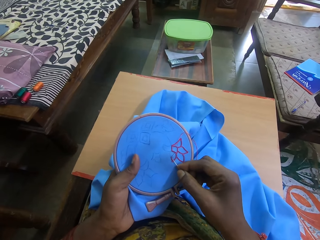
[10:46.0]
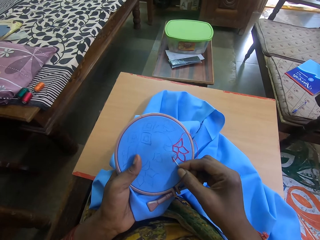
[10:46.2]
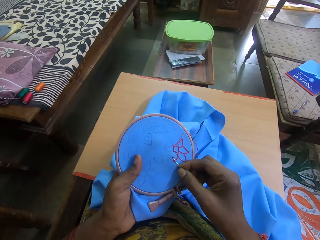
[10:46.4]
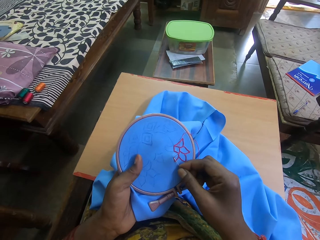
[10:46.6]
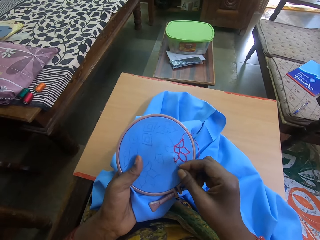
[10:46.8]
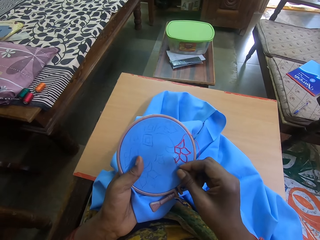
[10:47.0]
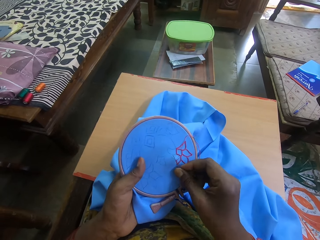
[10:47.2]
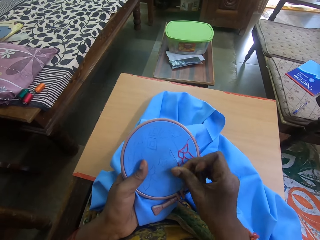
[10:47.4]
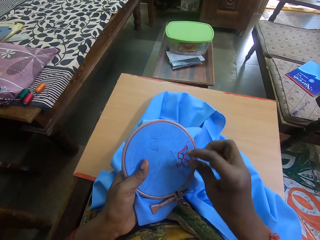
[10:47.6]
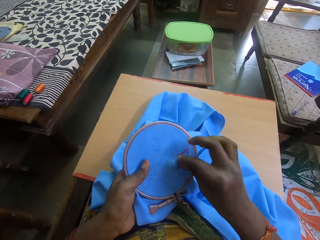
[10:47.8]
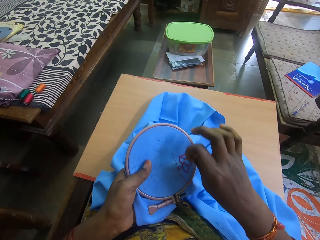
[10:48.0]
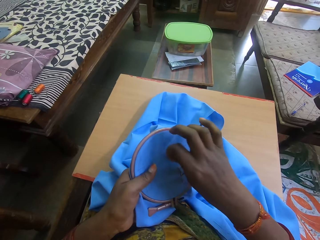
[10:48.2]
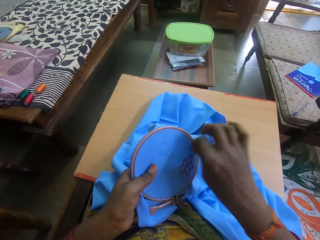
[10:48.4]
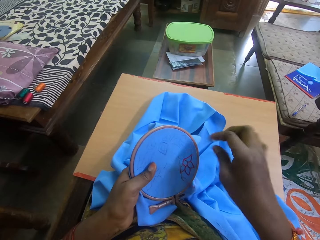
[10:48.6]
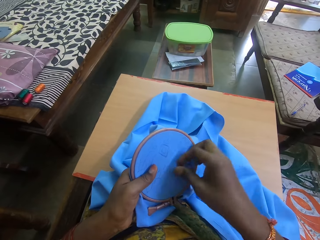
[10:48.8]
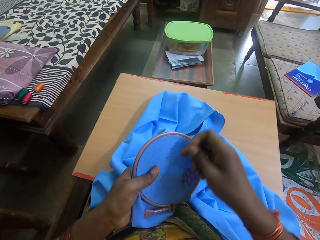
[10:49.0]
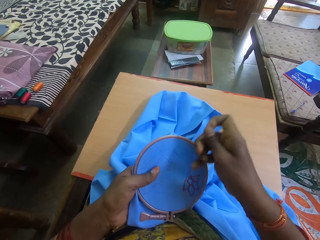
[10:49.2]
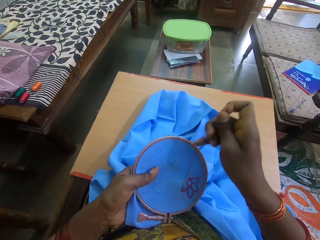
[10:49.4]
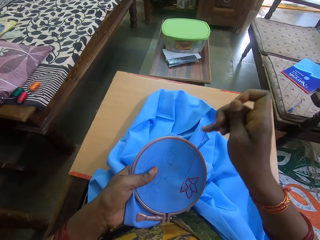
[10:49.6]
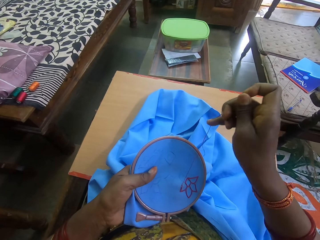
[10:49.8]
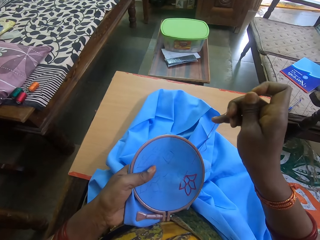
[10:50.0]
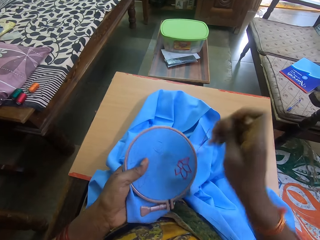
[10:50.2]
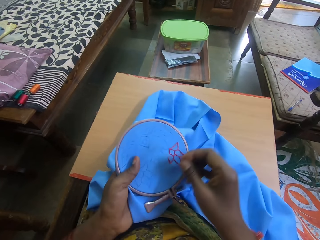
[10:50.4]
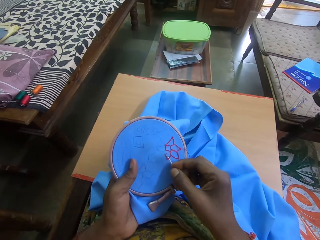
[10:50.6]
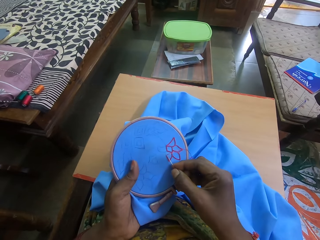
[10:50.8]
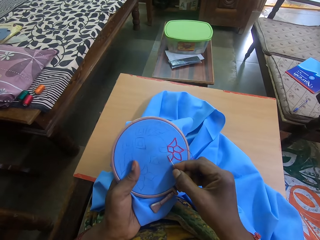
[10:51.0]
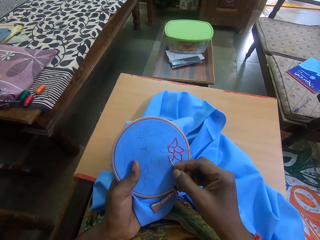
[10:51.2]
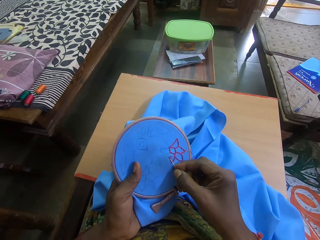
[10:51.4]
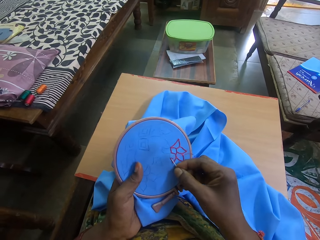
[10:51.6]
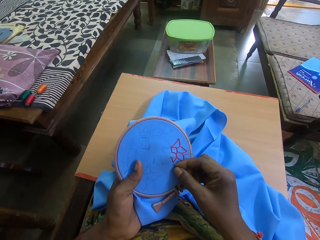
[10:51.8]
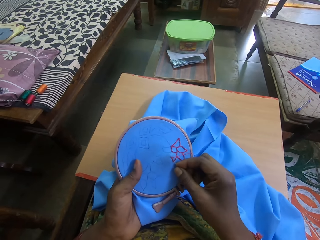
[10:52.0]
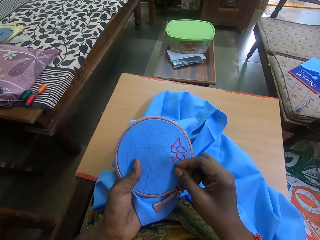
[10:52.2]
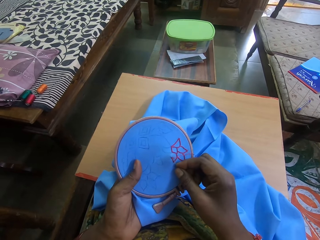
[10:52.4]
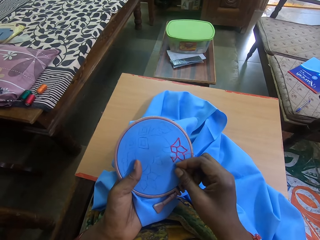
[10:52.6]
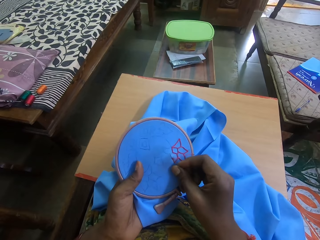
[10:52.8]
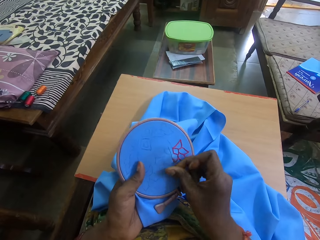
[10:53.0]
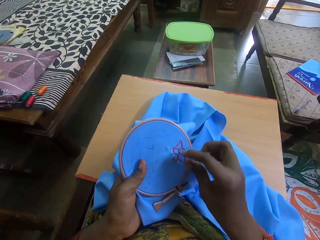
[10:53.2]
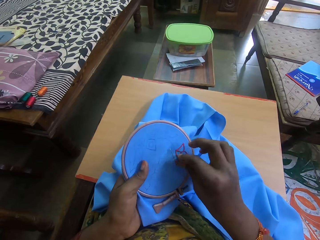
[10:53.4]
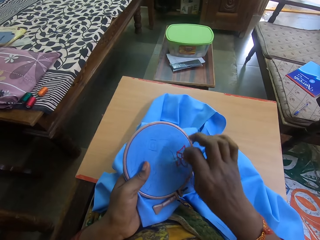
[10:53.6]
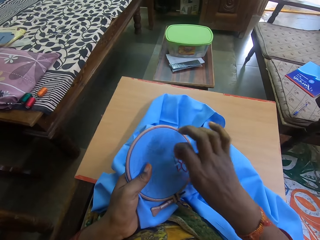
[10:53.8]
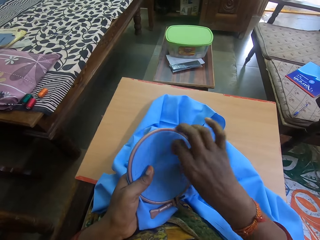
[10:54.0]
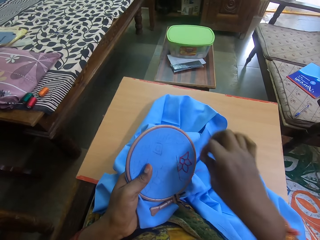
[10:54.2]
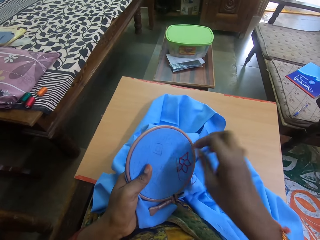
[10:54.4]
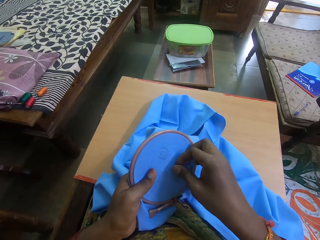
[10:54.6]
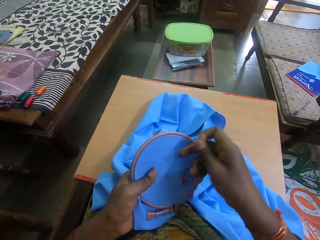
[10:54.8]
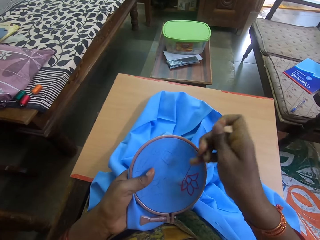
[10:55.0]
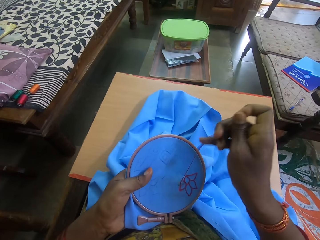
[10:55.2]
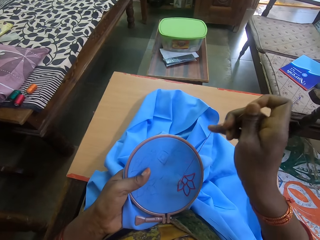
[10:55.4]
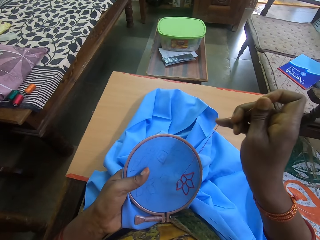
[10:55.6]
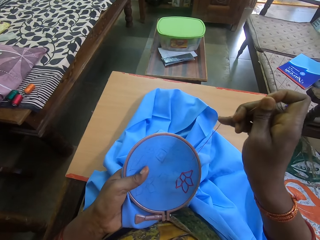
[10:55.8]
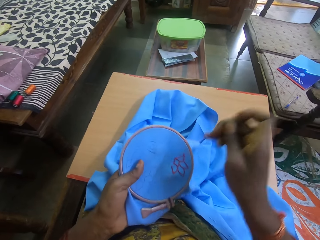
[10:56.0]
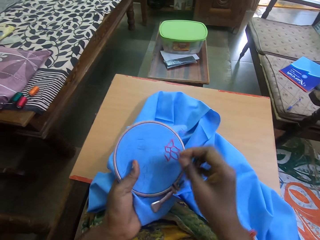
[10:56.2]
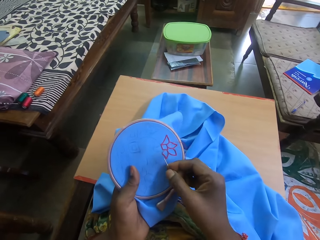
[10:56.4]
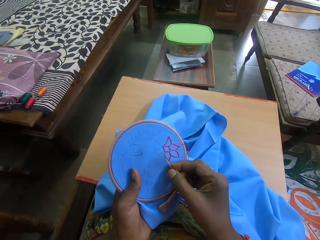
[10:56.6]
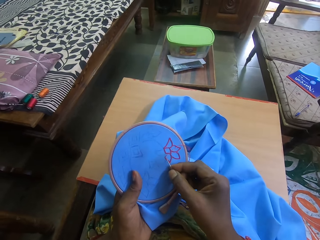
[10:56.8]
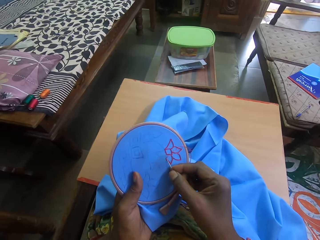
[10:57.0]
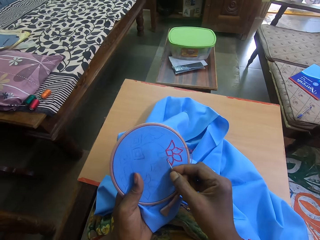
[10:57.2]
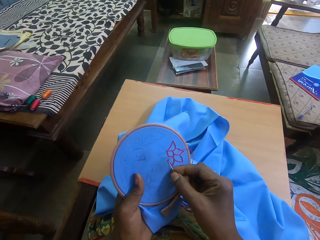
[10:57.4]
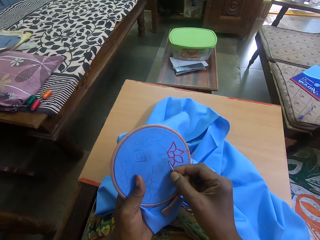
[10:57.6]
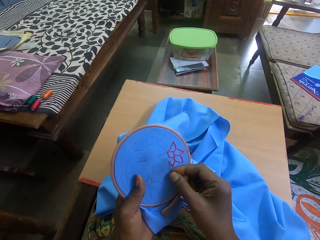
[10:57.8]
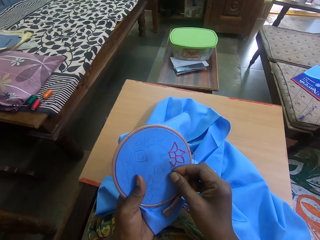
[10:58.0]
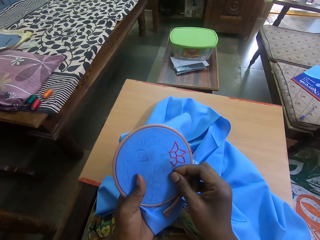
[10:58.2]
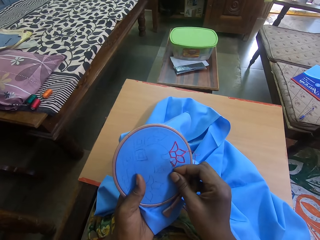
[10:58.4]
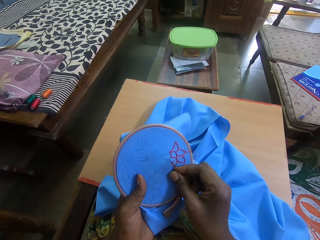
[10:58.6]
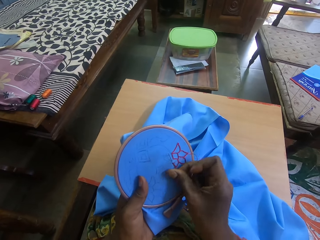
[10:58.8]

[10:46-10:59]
The camera wearer stitches the cloth. They adjust the thread and pull the thread. They stitch the cloth. They adjust the thread and pull the thread. They stitch the cloth.

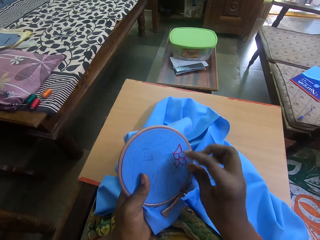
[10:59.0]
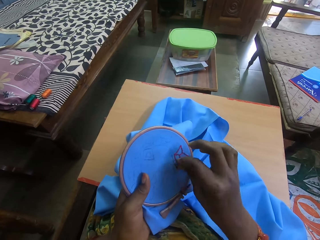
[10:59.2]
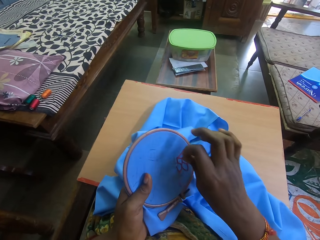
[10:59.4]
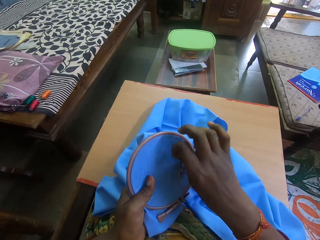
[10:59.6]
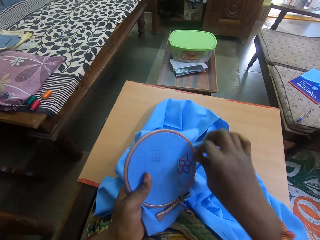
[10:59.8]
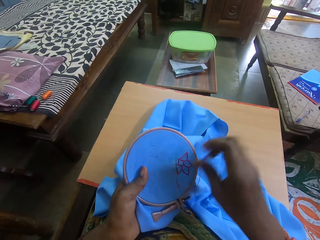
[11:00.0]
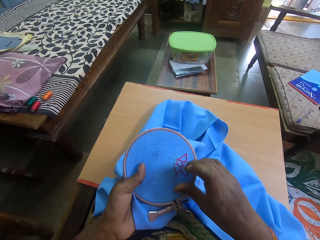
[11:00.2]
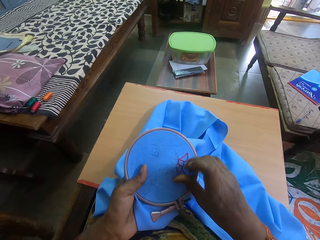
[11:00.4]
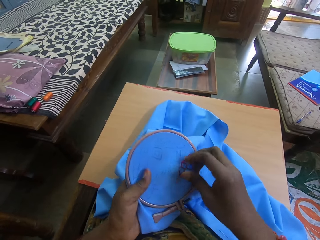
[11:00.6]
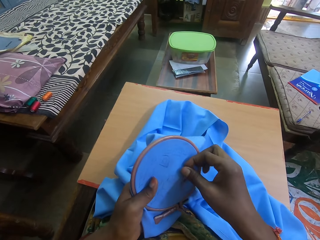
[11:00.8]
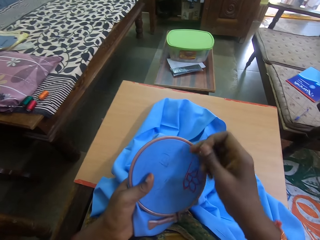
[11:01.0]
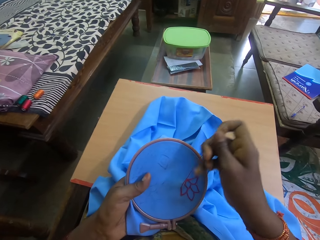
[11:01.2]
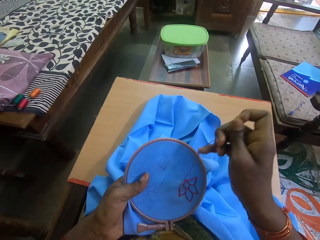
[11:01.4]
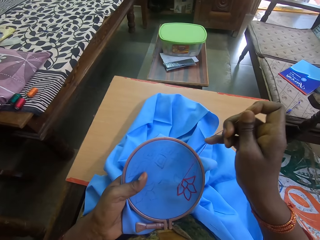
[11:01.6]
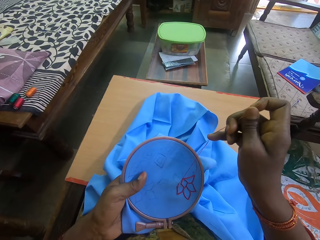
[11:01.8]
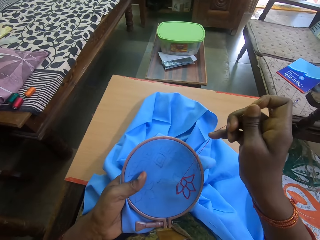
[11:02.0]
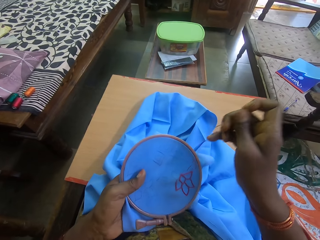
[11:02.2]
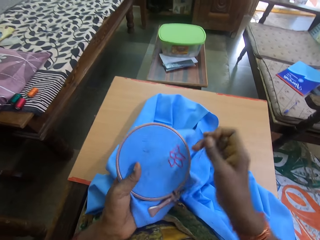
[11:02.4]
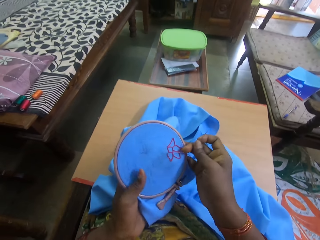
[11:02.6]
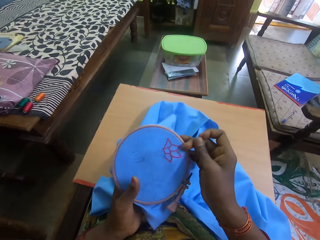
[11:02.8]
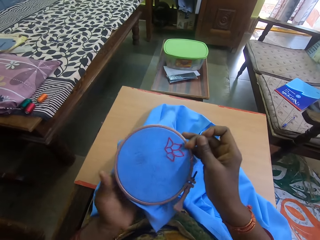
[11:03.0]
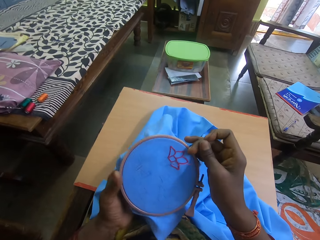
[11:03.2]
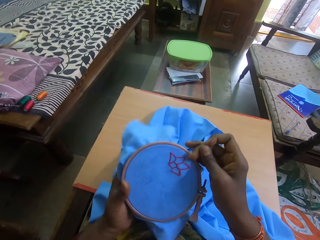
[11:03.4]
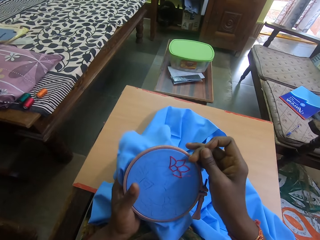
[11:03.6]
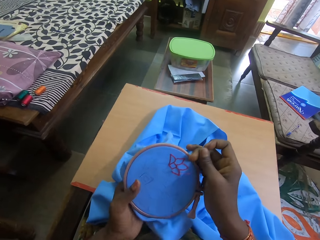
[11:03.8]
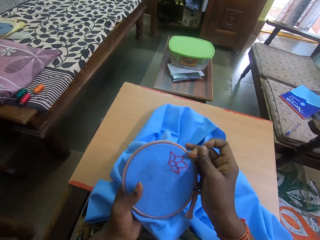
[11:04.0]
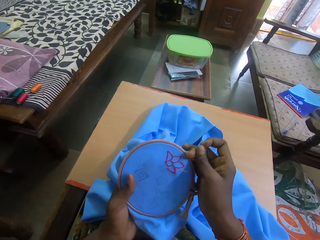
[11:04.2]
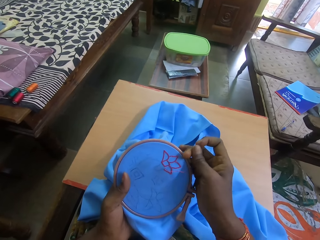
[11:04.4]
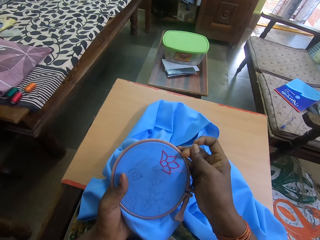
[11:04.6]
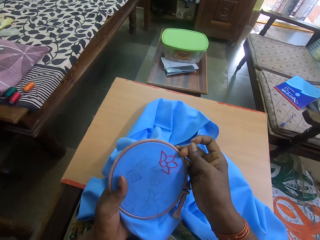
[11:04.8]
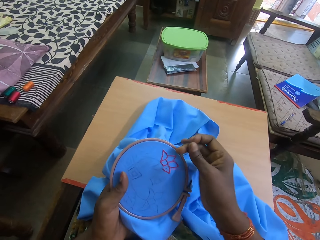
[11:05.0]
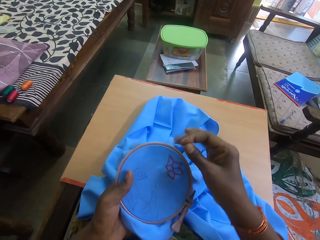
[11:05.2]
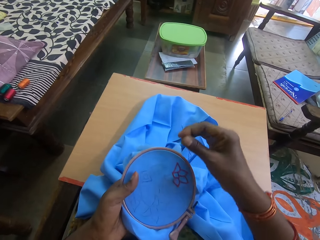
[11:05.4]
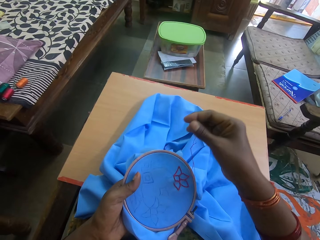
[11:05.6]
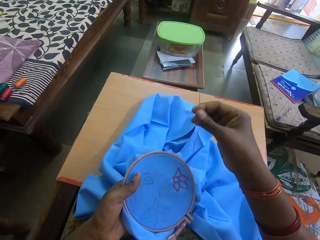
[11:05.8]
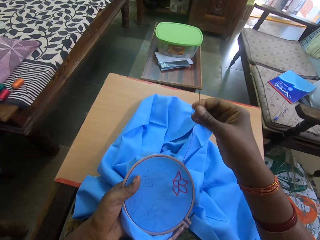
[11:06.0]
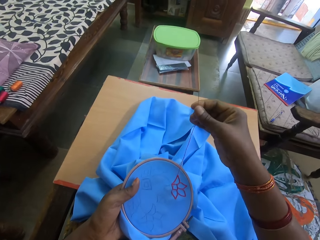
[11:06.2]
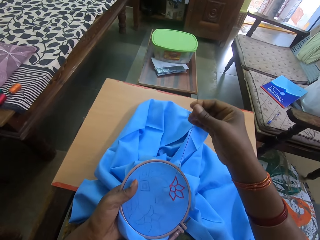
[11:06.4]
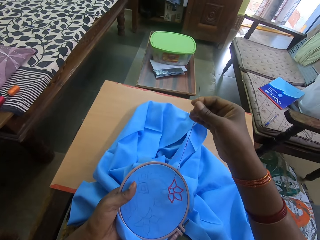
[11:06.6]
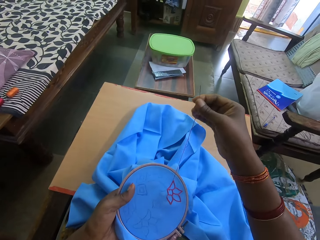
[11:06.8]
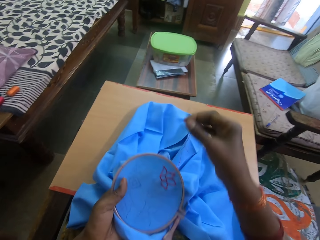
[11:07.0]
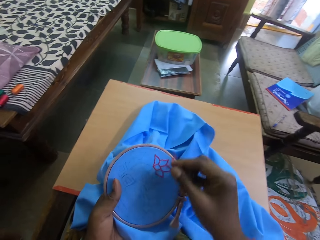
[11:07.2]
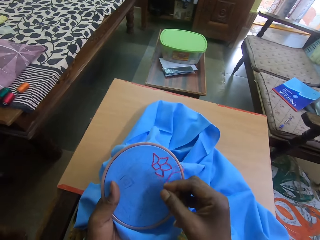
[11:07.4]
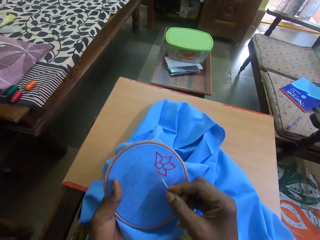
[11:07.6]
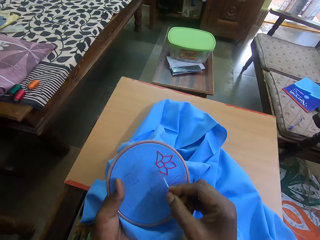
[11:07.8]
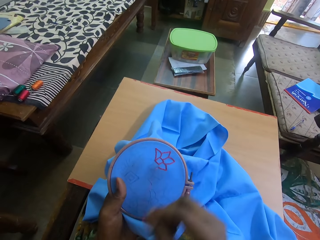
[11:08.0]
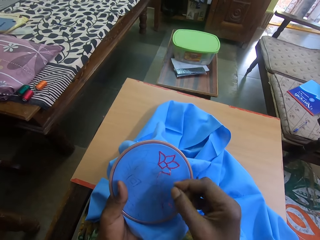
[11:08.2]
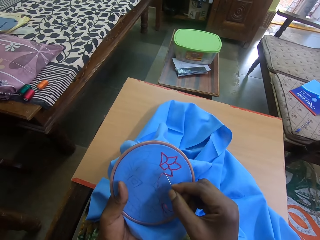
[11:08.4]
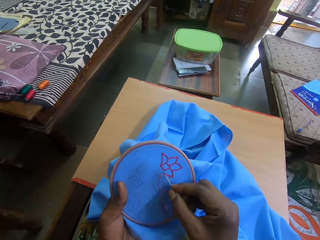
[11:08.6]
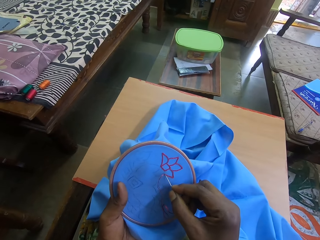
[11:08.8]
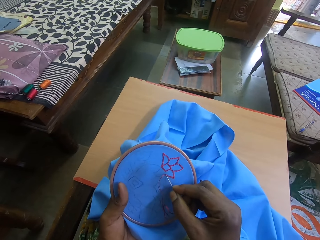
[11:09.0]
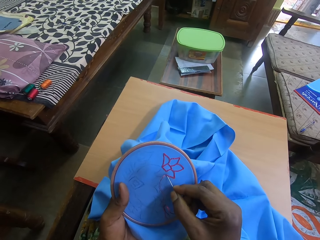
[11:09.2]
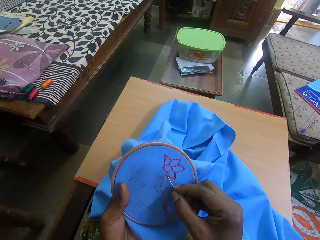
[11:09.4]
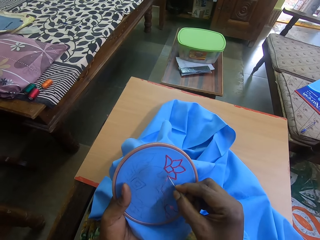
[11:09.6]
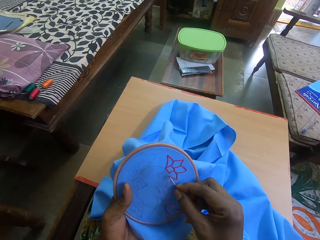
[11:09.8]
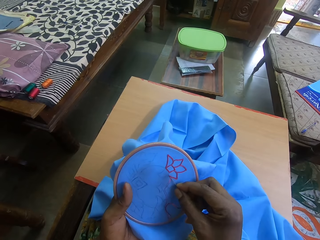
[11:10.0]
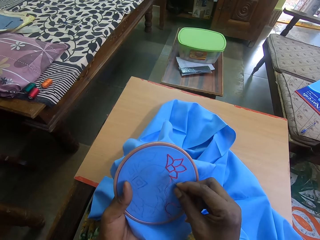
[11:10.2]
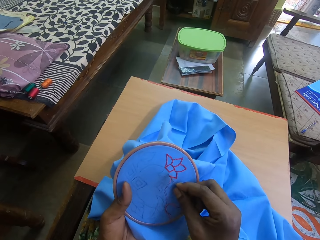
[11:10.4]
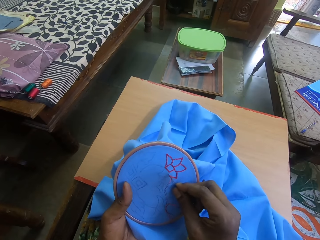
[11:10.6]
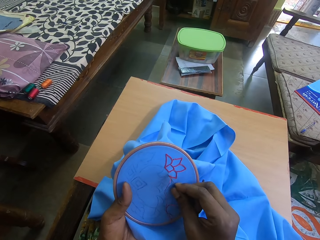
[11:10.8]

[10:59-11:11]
The camera wearer adjusts the thread. They adjust the needle. They pull the thread. They adjust the cloth. They pull the thread. They shake their hand. They put the needle in the cloth.
